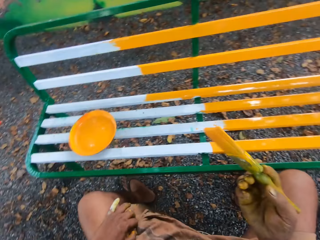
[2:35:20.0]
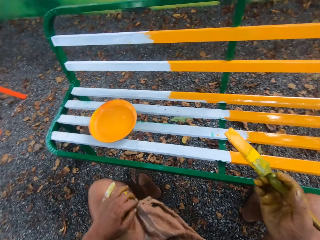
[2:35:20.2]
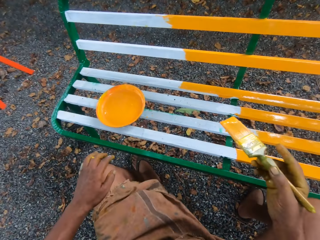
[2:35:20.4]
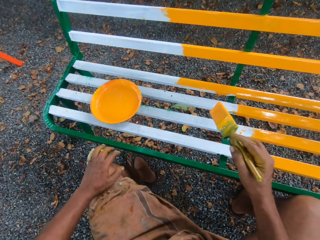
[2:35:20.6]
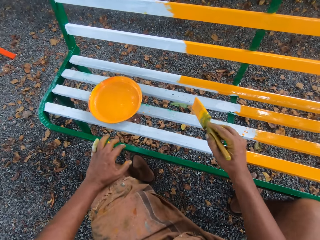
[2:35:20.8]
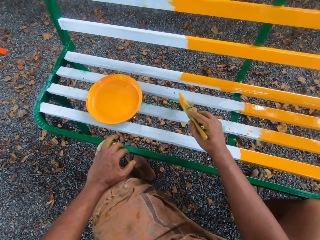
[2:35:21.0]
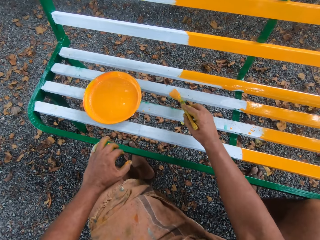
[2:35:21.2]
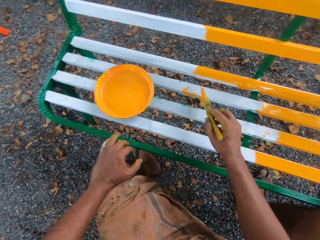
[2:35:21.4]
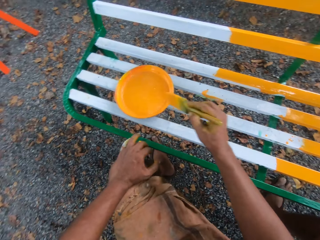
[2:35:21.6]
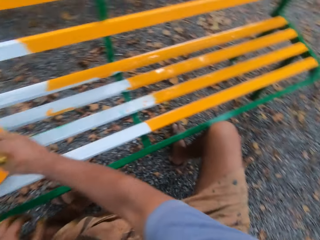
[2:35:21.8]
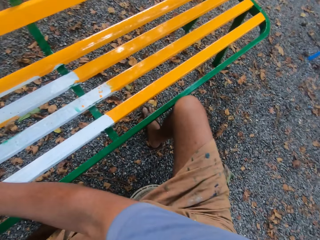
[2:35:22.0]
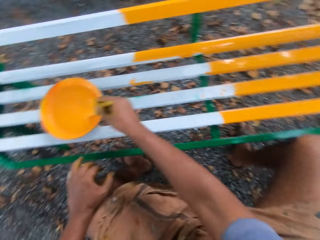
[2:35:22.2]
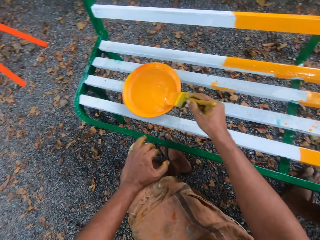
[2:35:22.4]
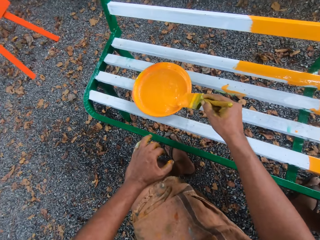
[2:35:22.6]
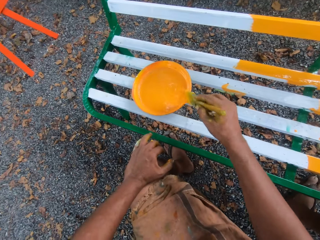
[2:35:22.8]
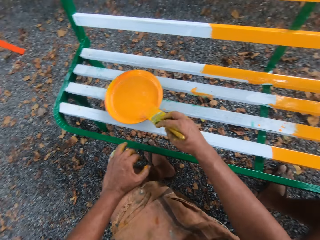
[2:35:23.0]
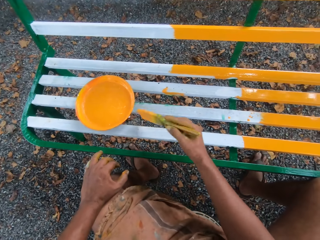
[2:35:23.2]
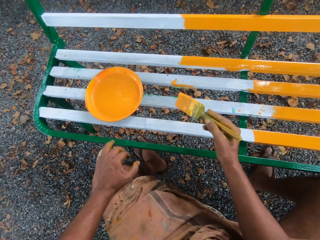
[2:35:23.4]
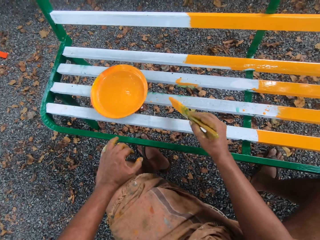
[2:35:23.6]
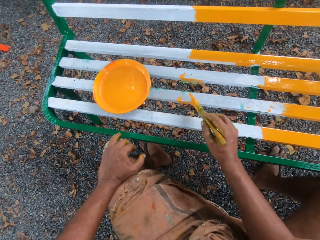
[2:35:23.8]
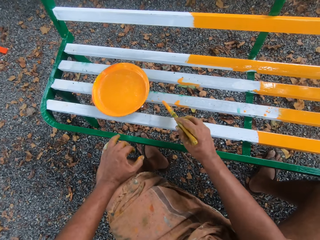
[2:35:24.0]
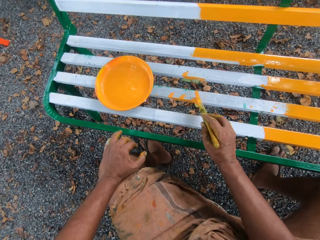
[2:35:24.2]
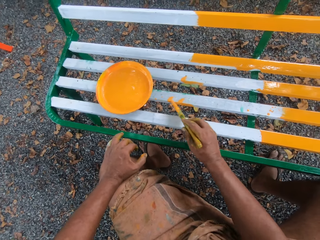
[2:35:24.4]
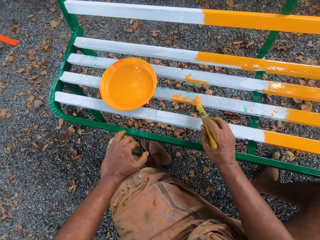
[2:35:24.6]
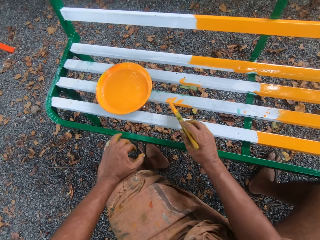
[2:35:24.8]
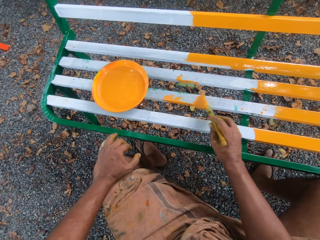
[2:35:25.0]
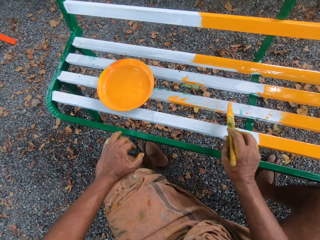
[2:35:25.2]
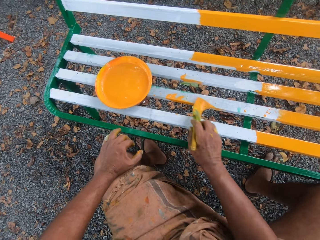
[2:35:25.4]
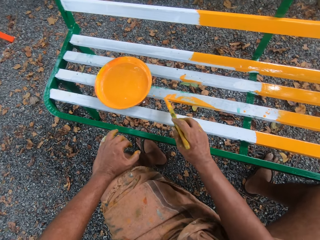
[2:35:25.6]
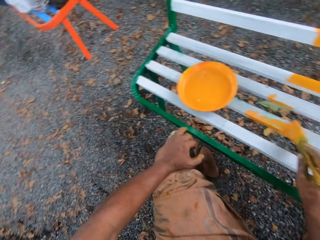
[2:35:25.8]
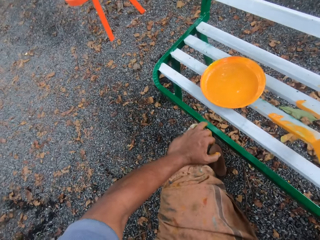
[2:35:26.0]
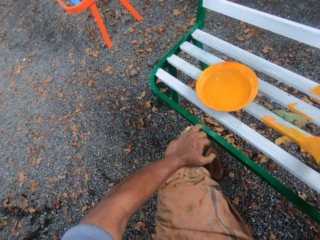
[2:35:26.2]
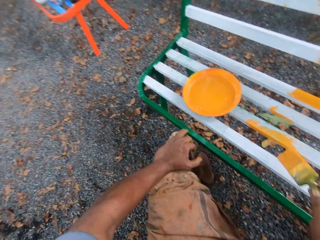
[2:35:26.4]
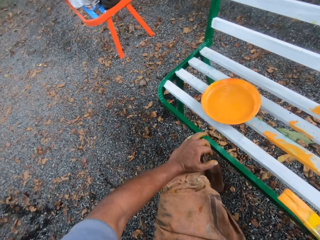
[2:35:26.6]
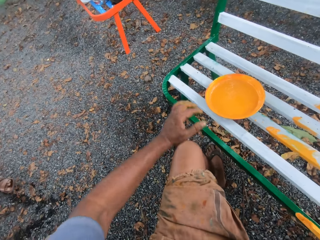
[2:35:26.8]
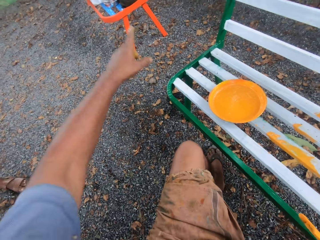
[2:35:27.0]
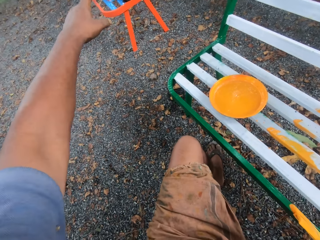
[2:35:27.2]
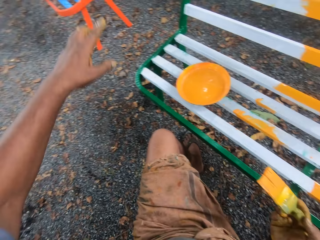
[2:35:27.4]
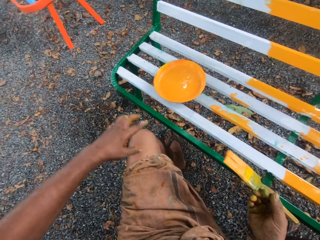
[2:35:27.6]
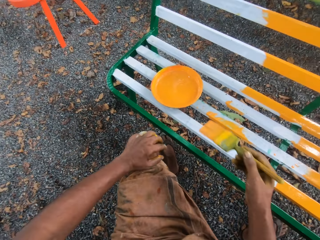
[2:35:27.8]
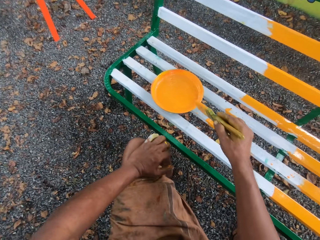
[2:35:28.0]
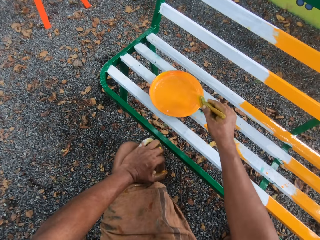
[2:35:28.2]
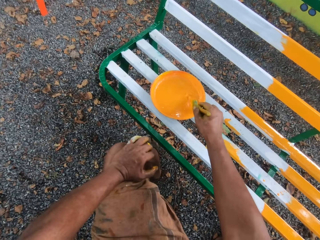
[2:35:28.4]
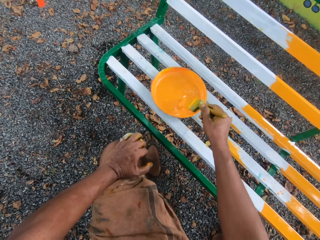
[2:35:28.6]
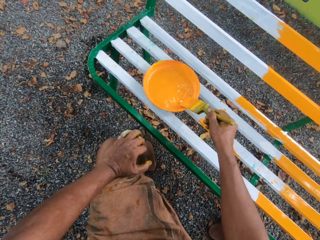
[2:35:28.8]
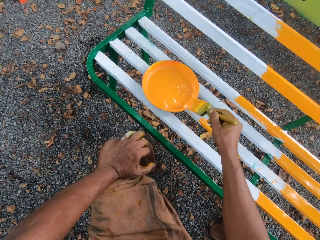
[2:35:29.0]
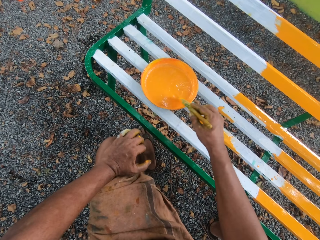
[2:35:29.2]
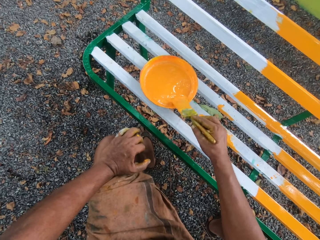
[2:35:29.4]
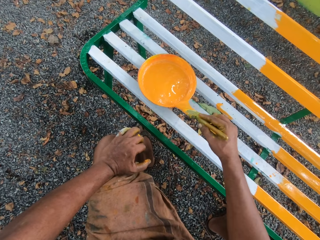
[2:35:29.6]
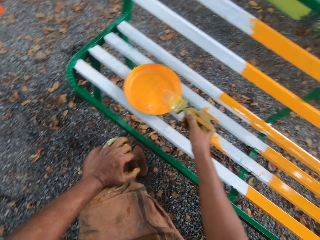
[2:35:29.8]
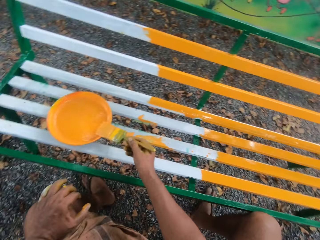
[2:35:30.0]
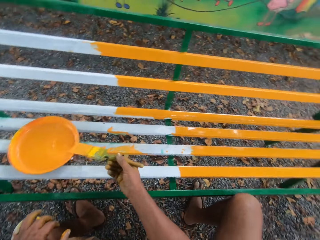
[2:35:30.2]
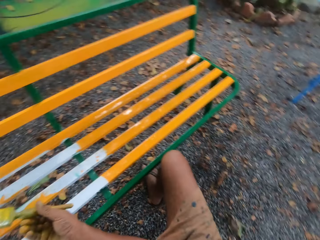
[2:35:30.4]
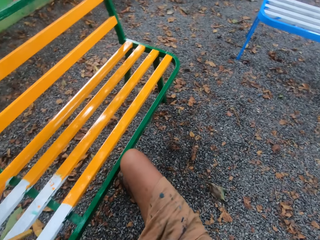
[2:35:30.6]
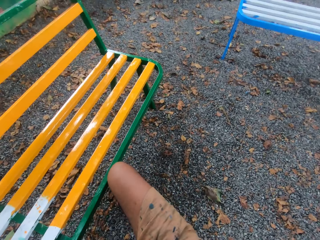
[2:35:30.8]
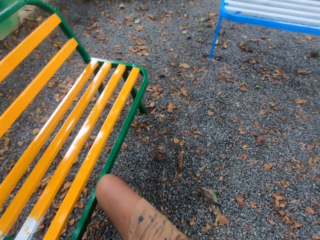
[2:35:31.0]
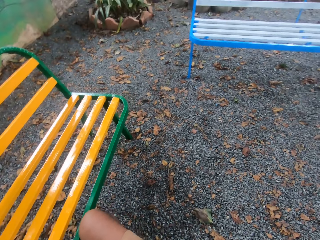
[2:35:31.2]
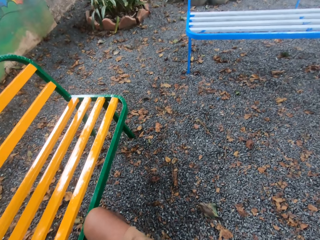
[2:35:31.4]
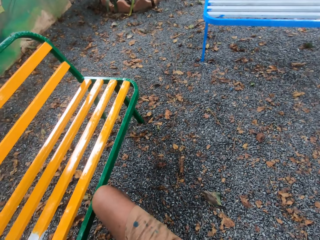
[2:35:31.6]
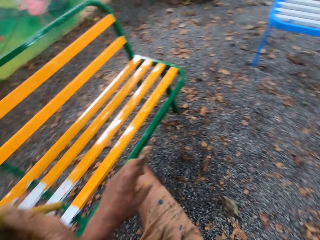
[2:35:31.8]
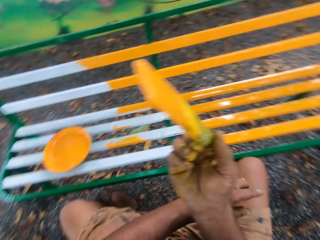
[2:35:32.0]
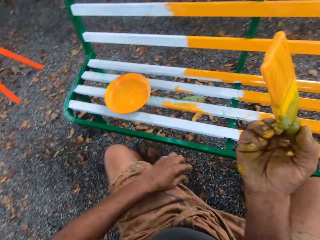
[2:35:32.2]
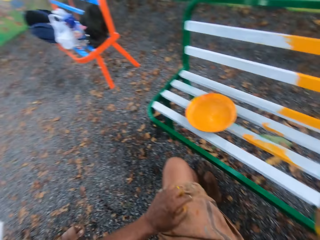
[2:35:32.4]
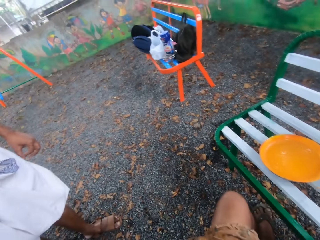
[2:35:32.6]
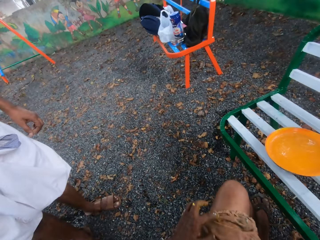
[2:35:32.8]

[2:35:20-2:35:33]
The camera wearer paints the bench with the brush. They dip the brush into the paint. They paint the bench with the brush. They dip the brush into the paint.

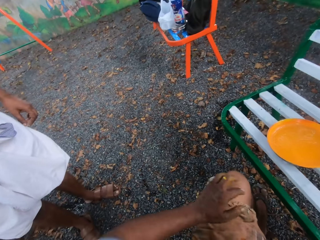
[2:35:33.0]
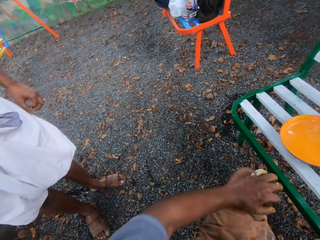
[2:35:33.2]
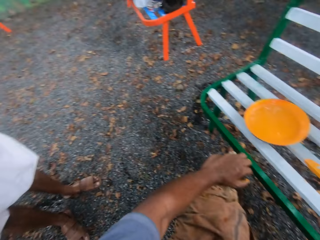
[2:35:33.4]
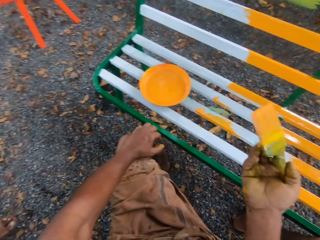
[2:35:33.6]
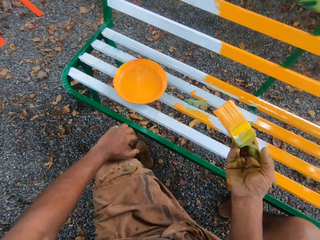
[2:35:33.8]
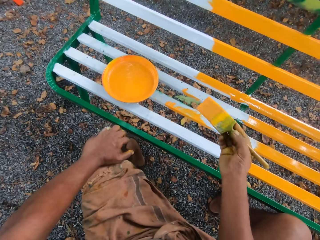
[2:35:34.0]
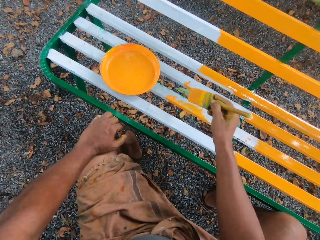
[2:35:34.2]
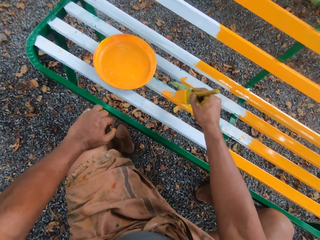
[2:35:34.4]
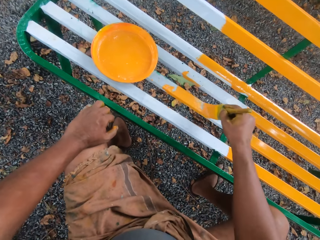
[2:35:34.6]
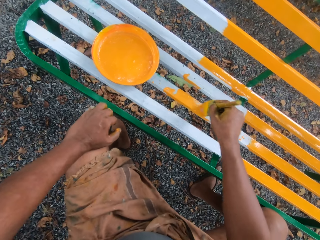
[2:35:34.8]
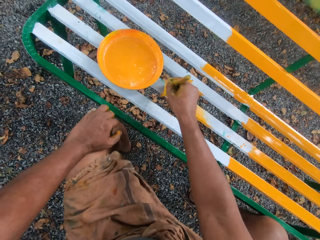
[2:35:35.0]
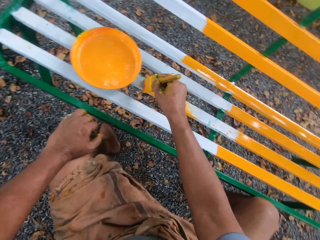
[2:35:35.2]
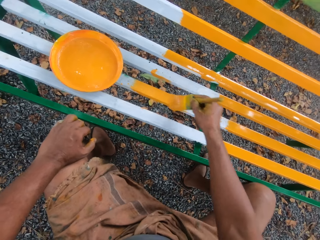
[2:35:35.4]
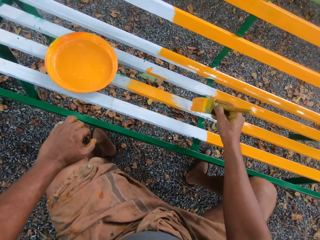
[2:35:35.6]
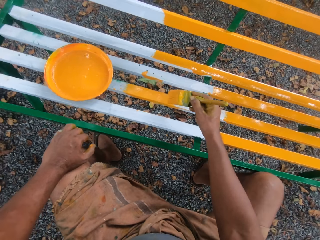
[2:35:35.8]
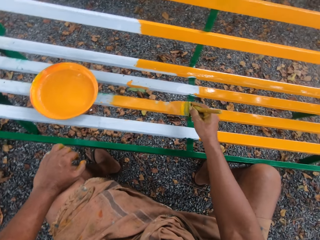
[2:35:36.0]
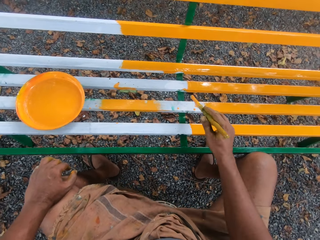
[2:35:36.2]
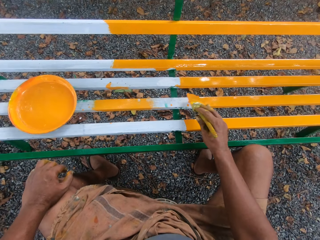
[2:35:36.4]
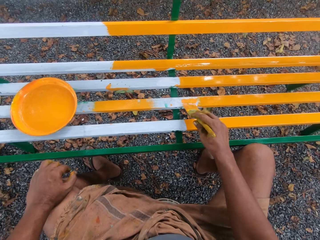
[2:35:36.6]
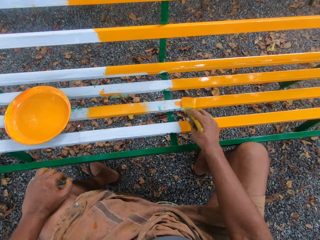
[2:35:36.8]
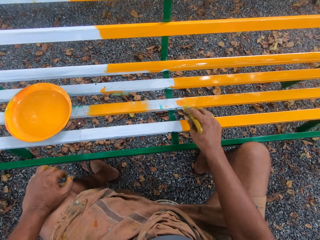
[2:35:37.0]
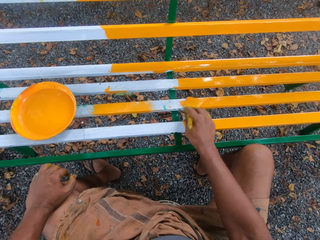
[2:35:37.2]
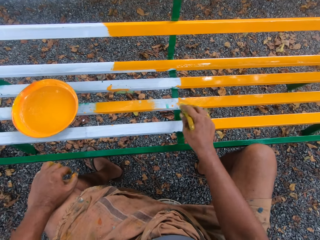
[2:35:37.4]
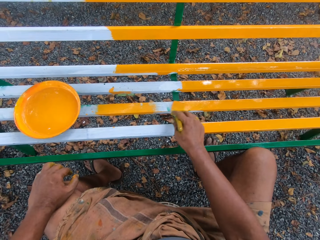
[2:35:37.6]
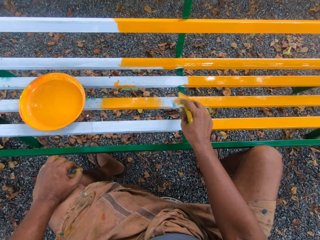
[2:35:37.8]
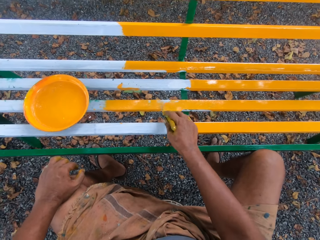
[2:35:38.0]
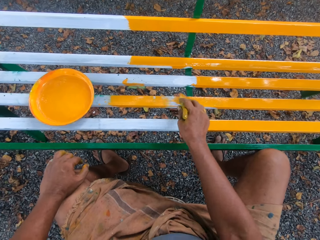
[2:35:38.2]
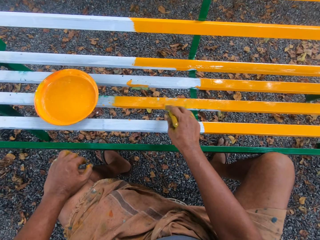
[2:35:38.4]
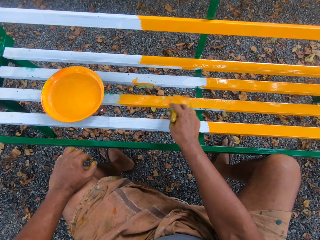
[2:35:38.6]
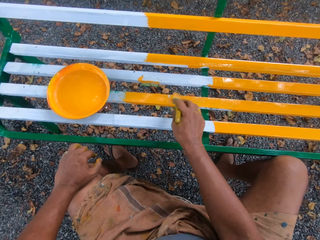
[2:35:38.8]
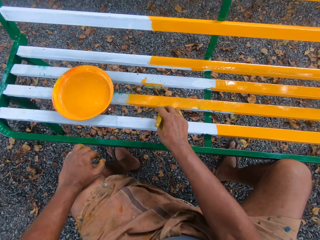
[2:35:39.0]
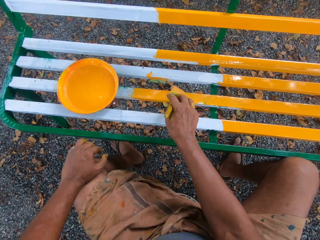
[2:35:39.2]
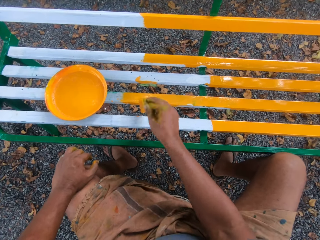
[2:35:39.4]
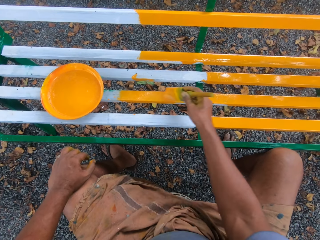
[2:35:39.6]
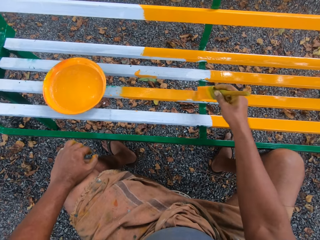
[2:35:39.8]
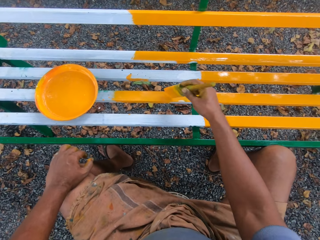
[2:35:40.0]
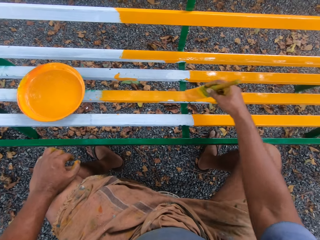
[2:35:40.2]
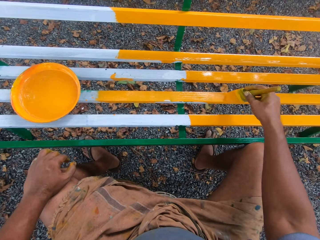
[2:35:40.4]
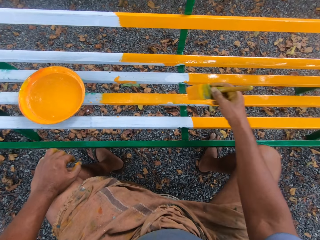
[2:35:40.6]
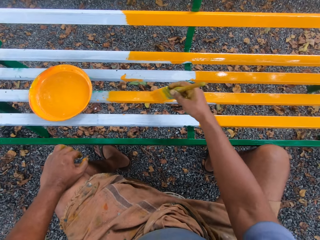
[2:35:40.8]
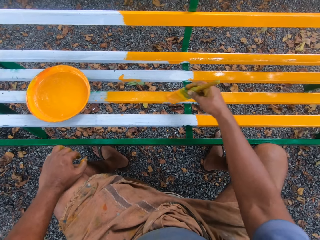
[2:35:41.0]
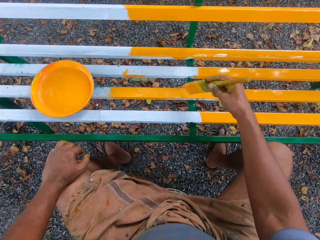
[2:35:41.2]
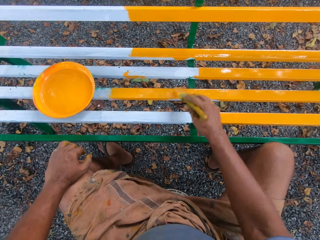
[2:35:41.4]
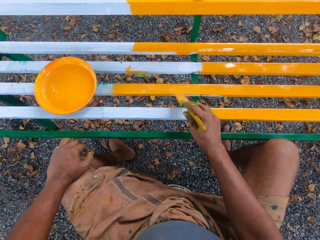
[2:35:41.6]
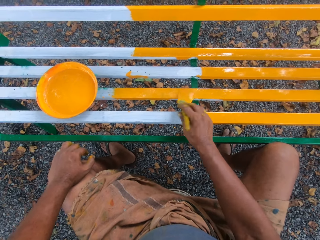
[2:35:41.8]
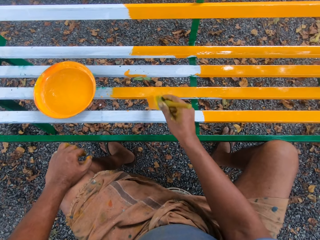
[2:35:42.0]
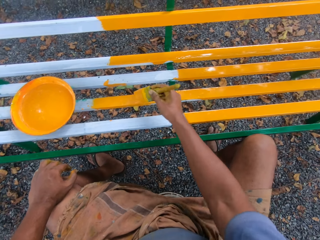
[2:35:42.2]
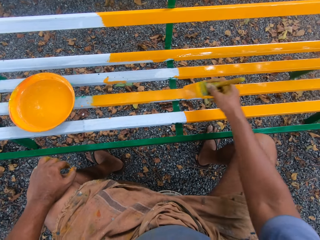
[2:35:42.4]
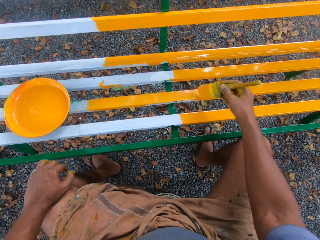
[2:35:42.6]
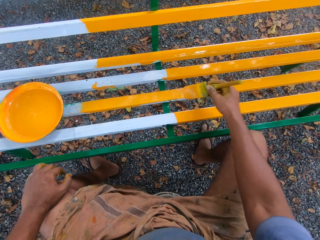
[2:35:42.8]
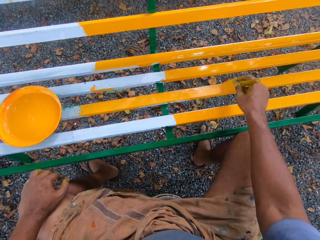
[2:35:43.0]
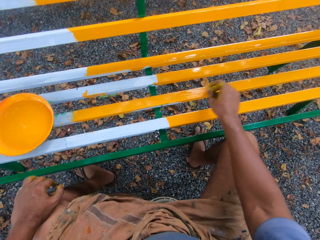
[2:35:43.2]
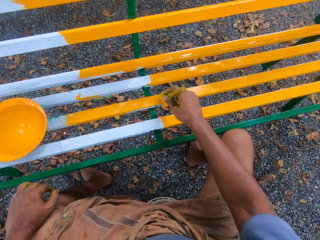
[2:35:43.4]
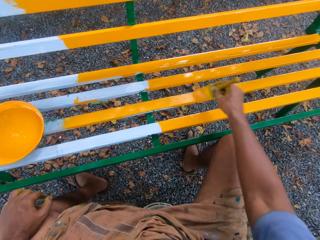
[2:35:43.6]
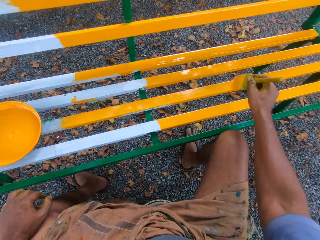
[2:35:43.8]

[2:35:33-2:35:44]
The camera wearer paints the bench with the brush.
